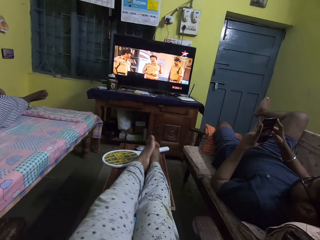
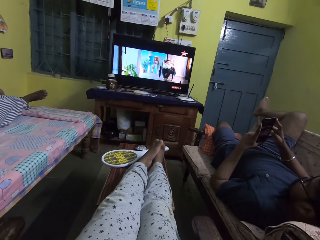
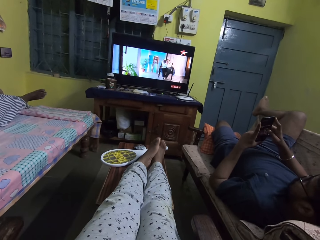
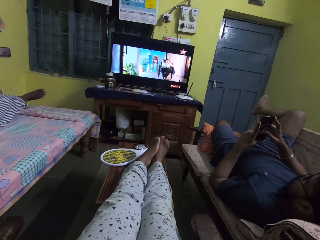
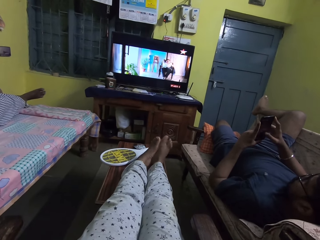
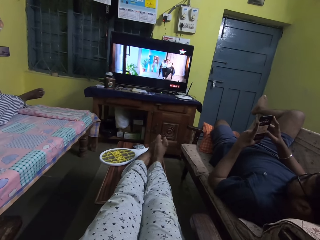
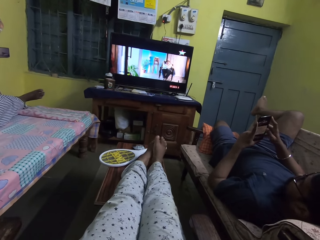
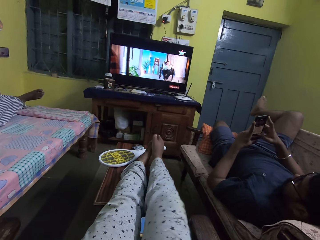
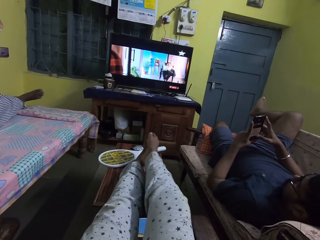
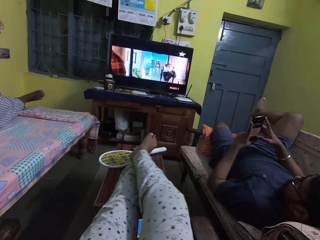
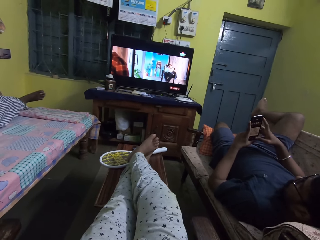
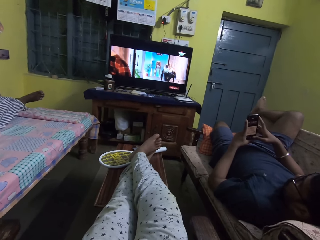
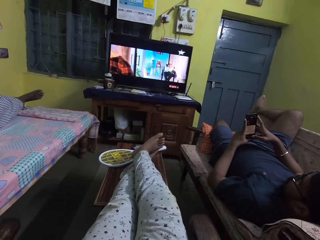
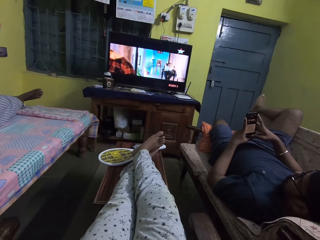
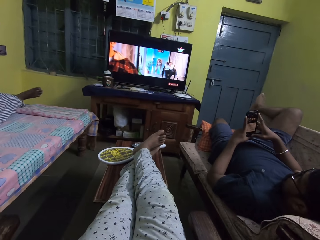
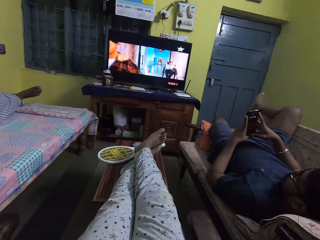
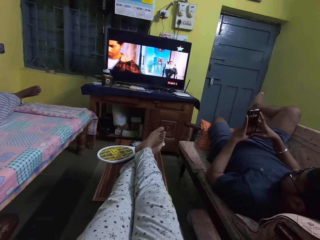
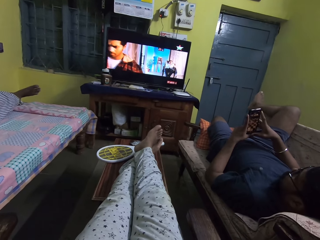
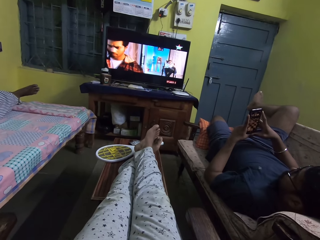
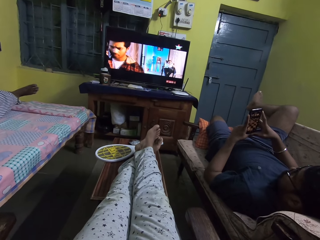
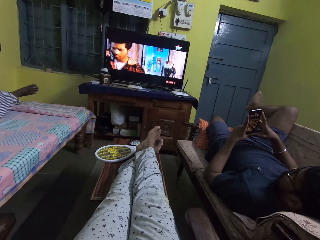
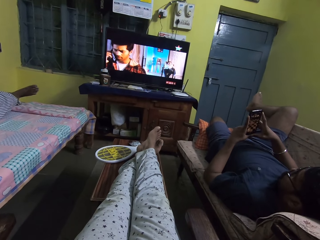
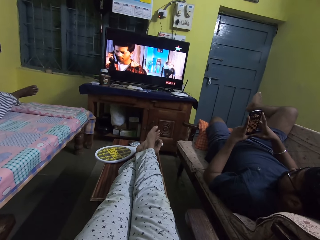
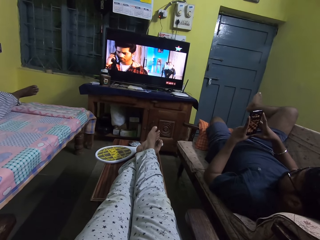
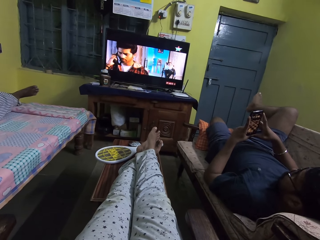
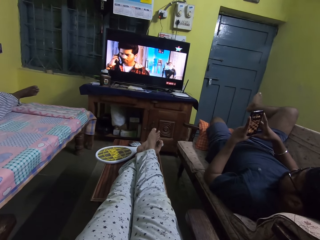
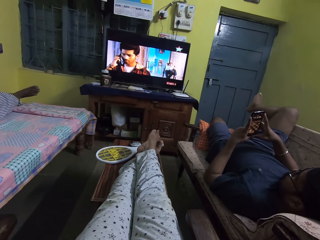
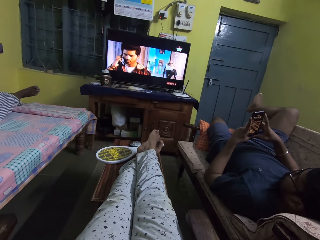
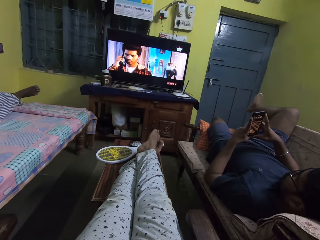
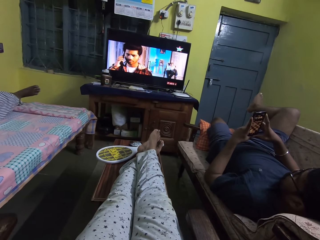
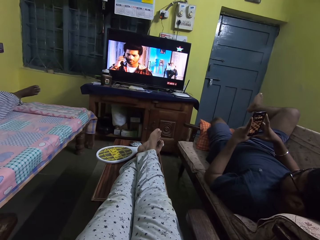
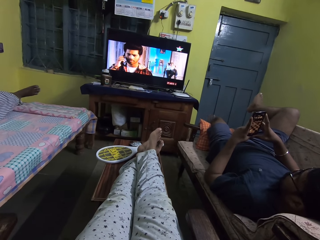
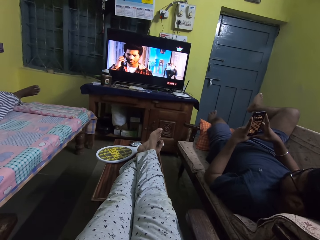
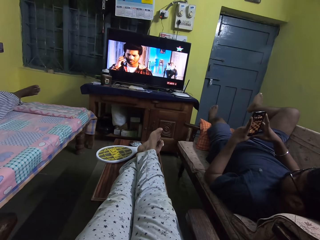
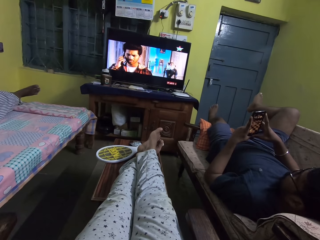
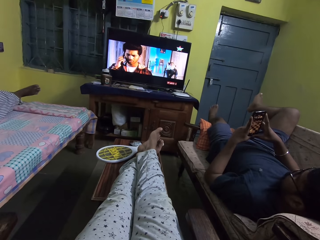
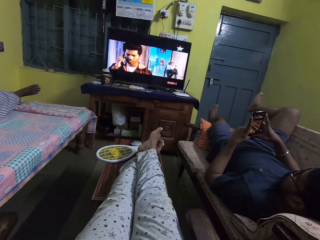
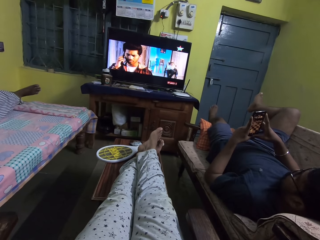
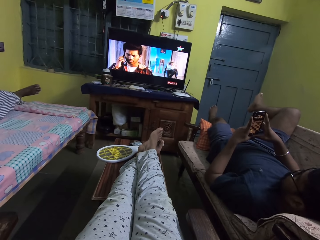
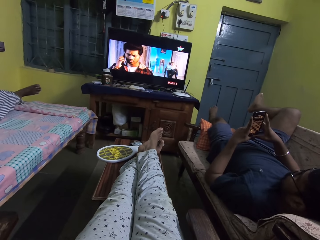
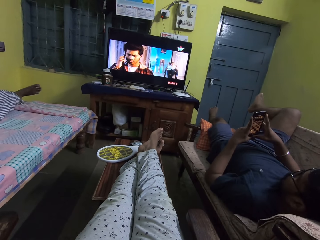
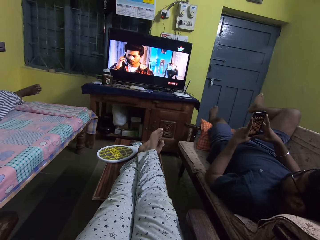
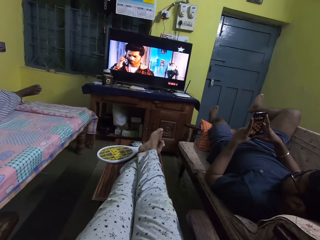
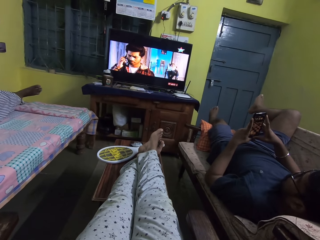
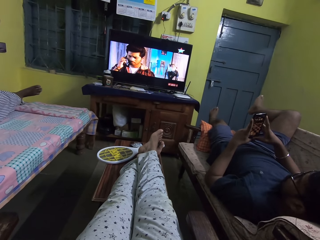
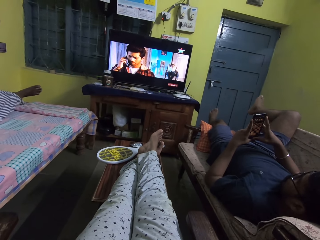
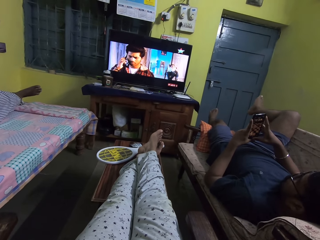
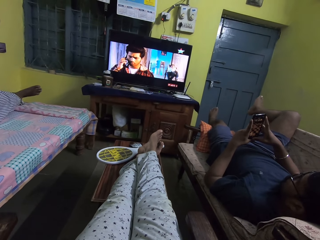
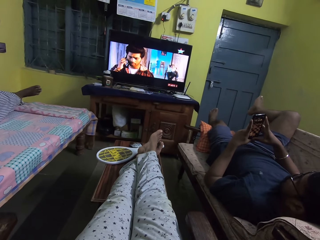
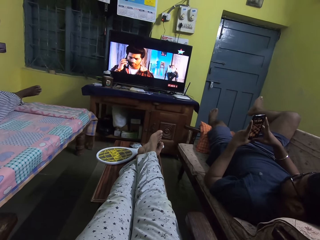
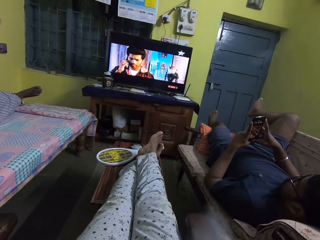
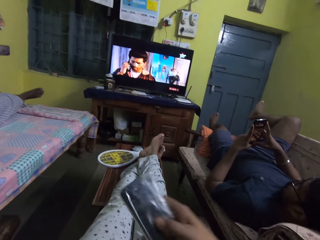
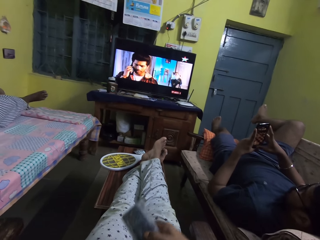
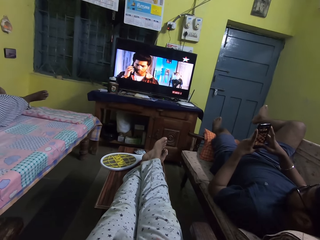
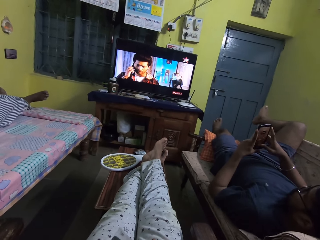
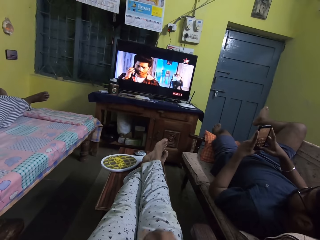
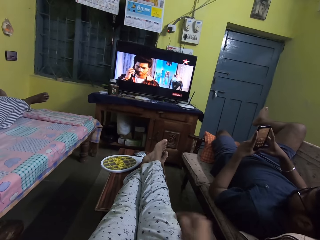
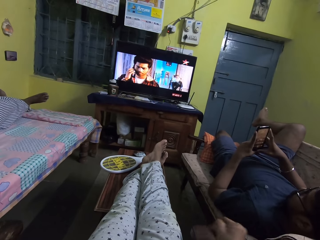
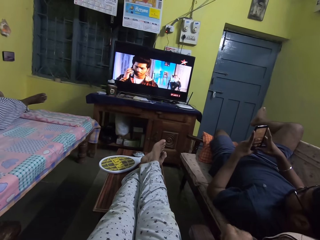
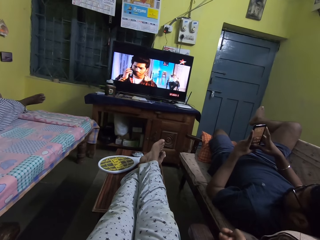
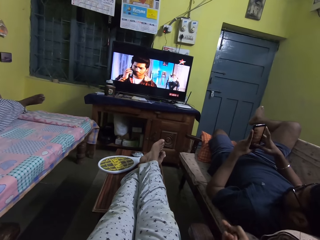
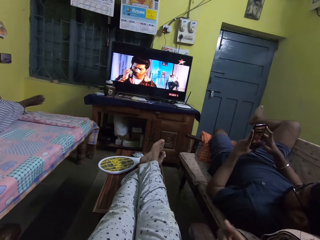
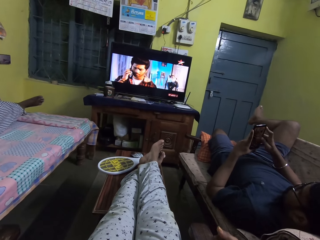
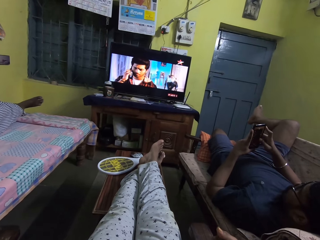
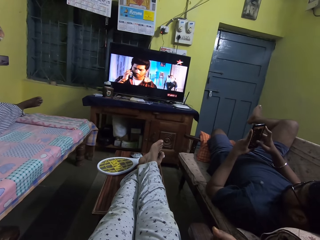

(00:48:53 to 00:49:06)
The camera wearer puts the legs together. She moves the feet. She drops the television remote control in her right hand on her body. She holds the remote.

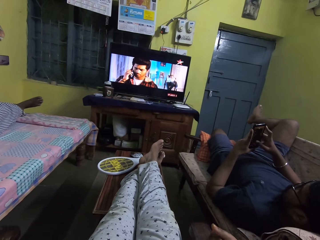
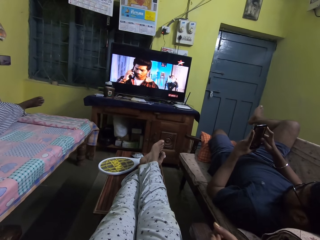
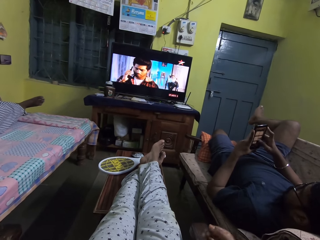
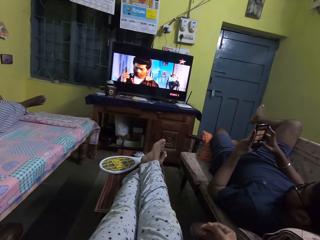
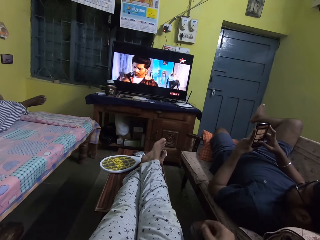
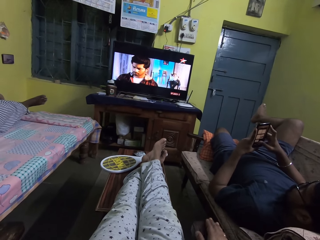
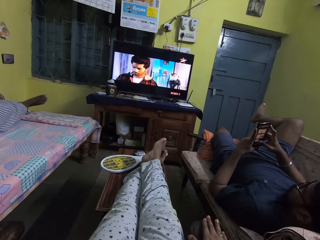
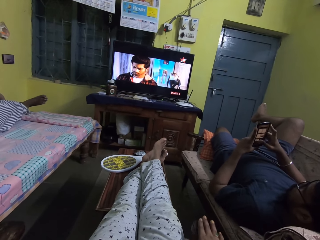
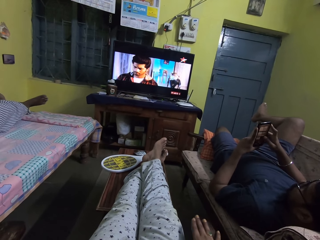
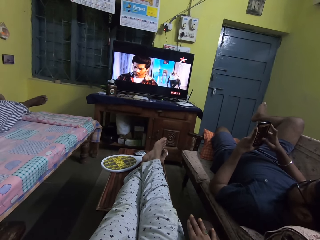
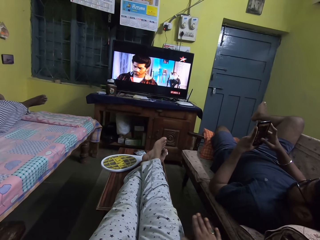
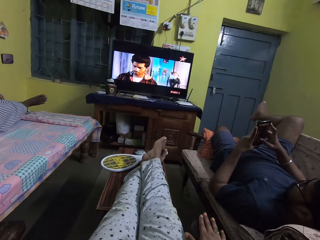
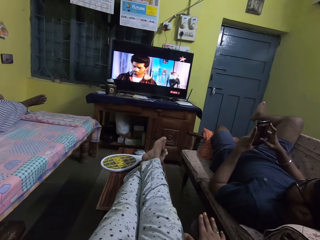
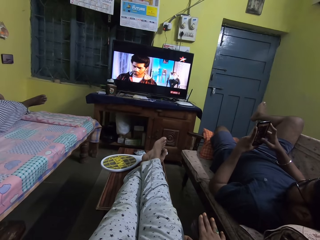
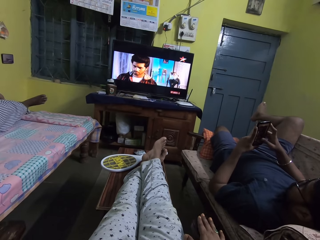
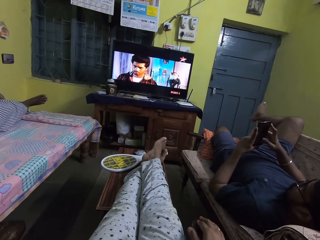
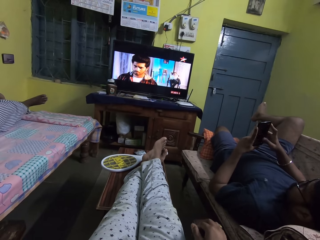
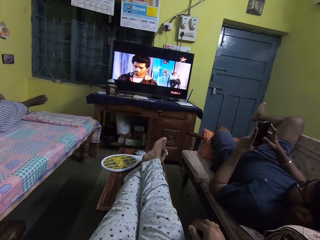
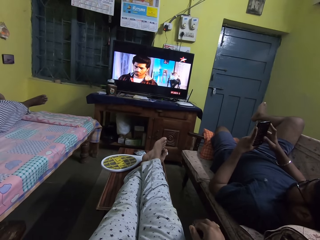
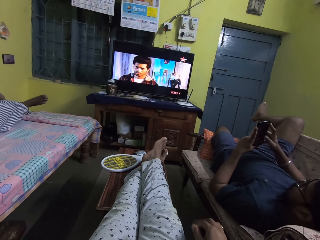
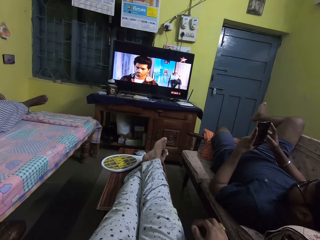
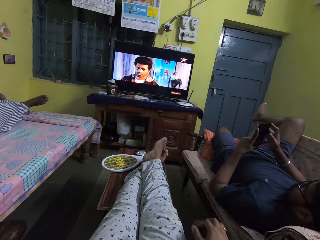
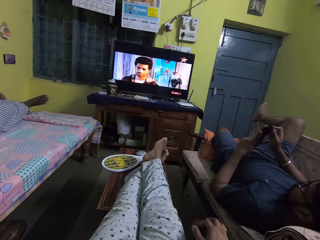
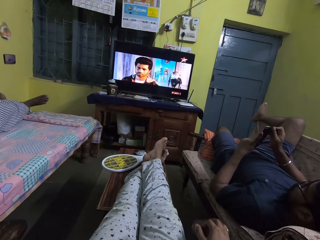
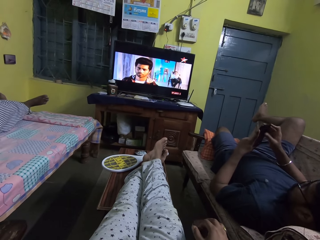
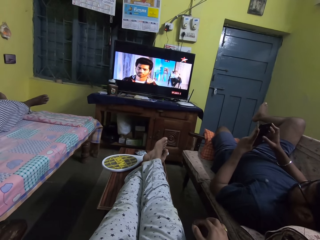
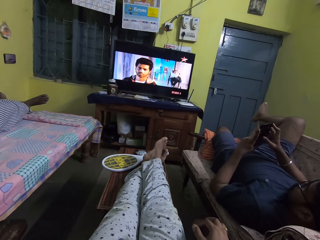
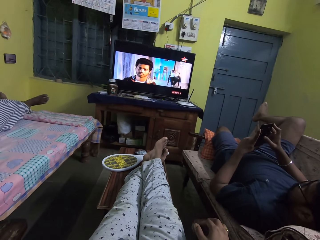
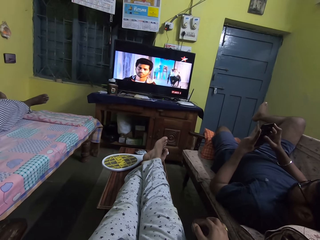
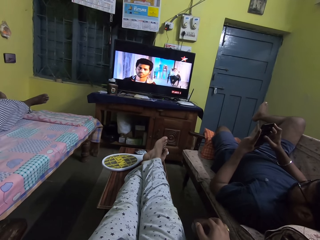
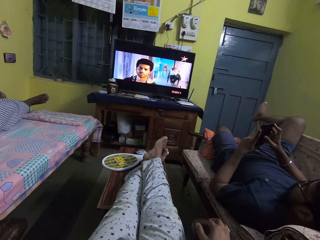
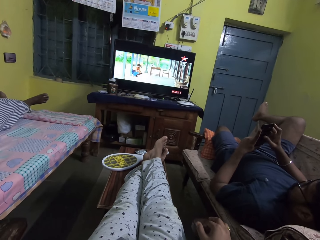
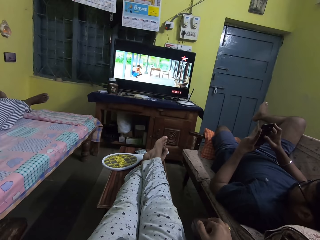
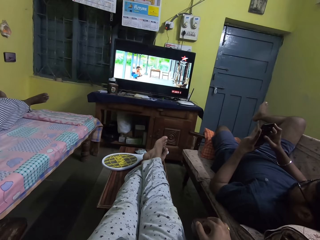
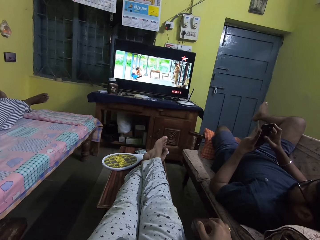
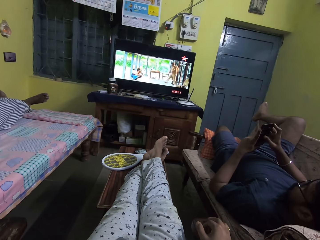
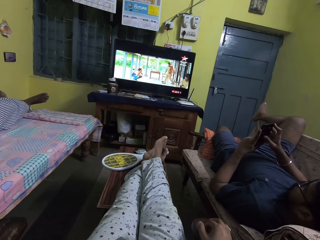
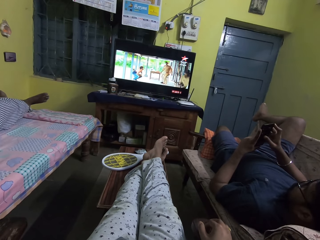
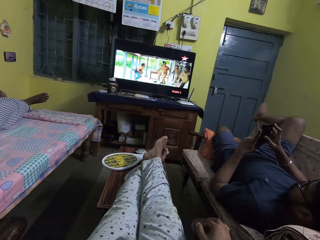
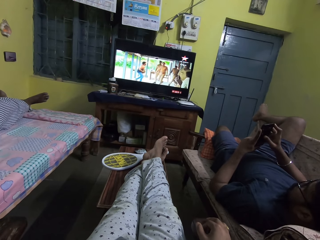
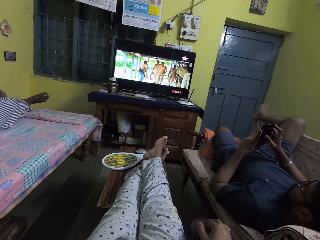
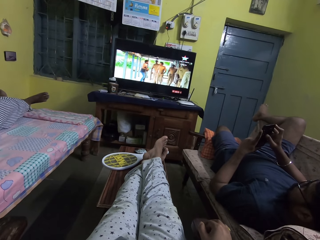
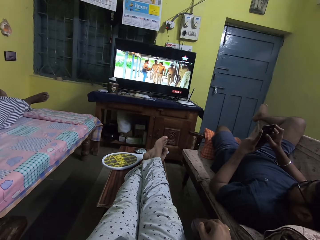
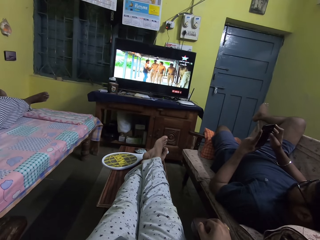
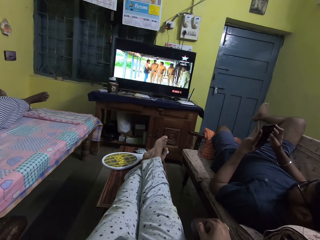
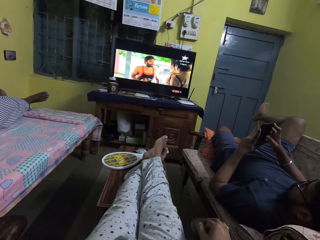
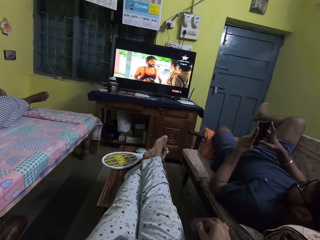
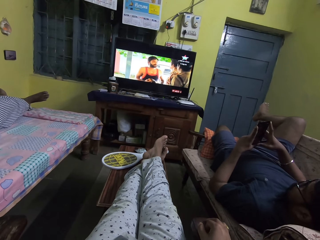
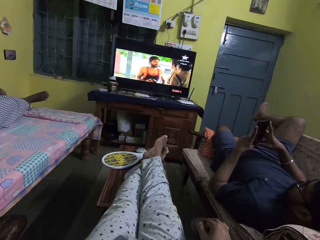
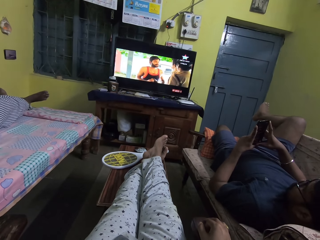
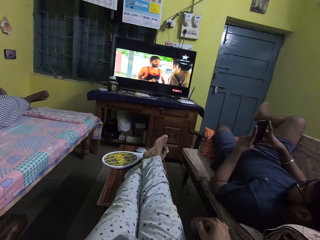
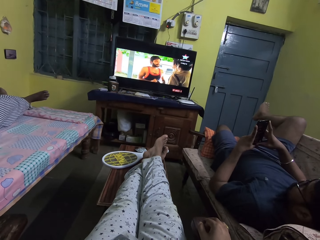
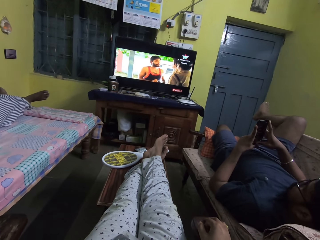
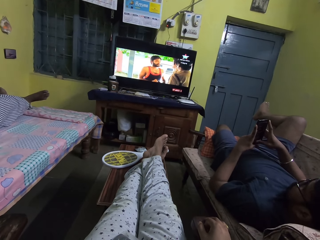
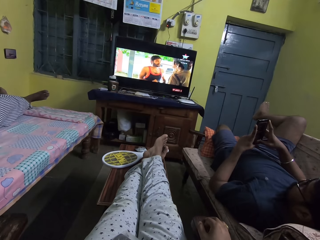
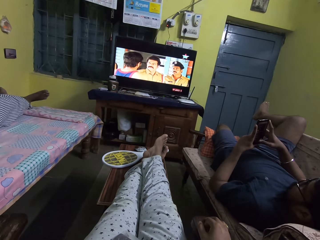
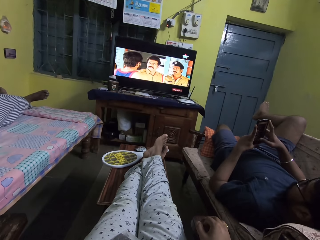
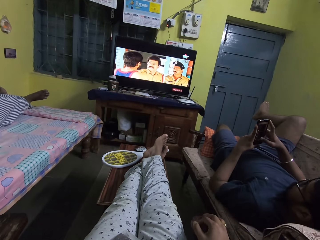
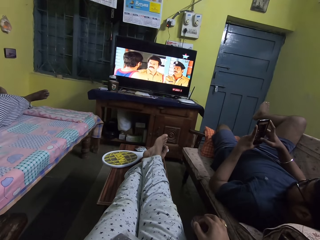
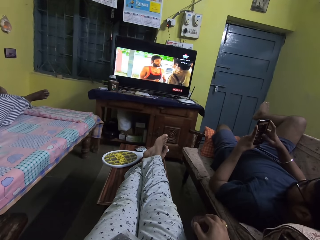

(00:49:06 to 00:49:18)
The camera wearer moves the hand. They rub the seat.
